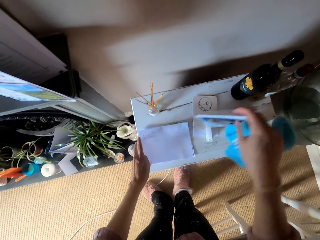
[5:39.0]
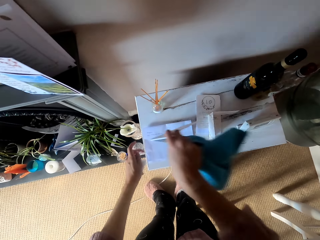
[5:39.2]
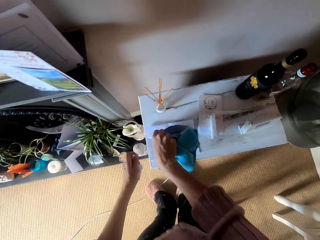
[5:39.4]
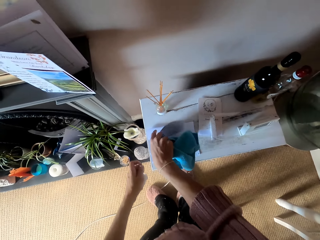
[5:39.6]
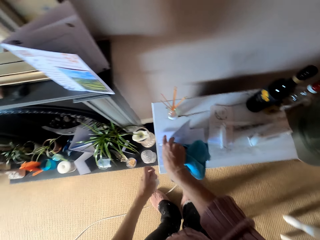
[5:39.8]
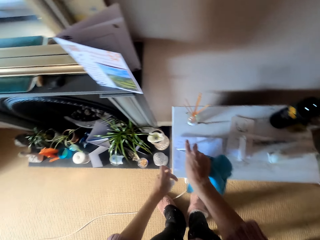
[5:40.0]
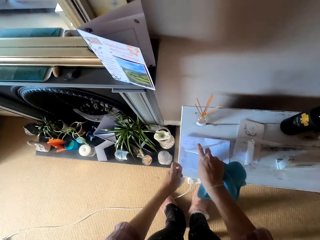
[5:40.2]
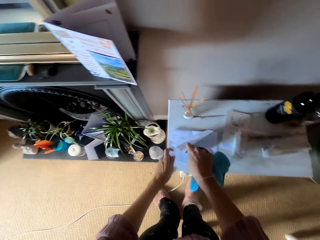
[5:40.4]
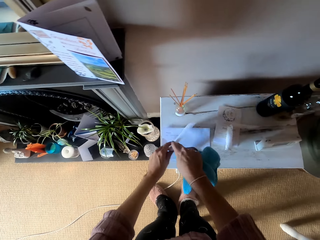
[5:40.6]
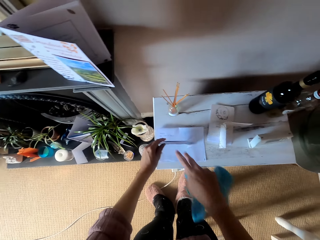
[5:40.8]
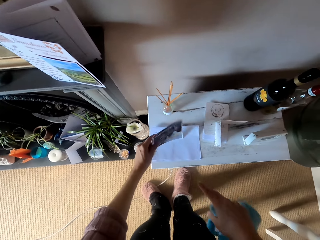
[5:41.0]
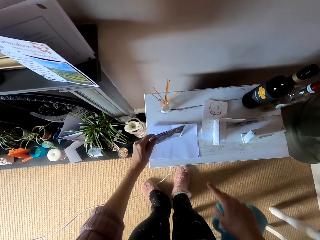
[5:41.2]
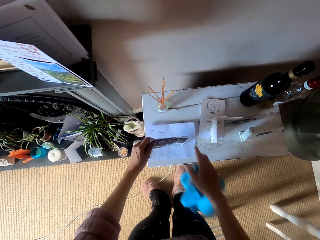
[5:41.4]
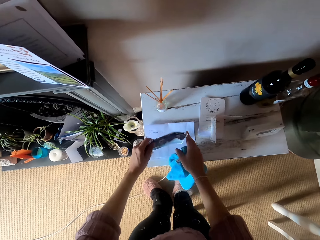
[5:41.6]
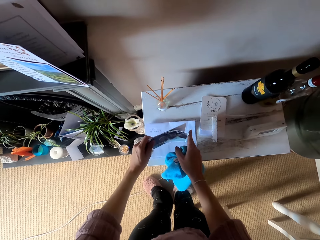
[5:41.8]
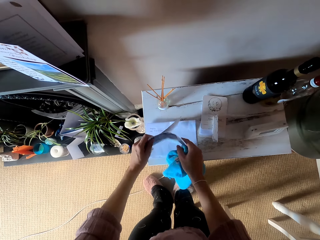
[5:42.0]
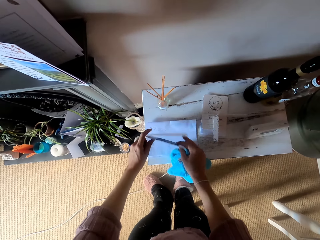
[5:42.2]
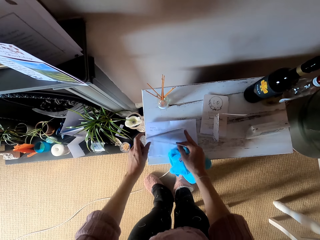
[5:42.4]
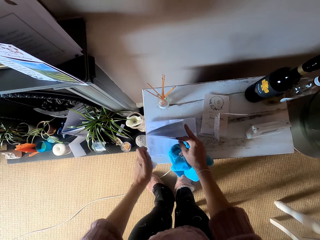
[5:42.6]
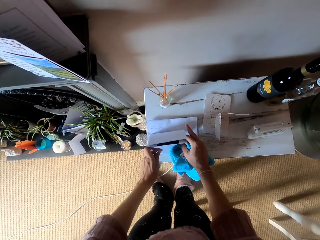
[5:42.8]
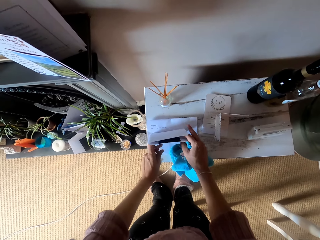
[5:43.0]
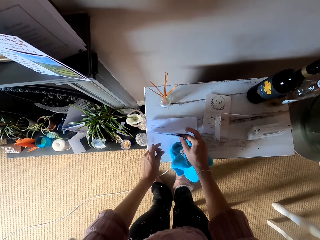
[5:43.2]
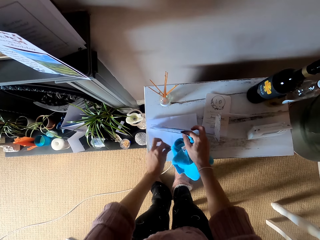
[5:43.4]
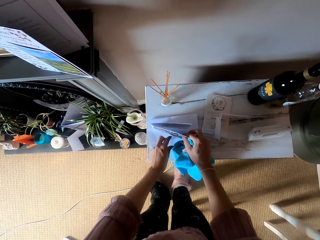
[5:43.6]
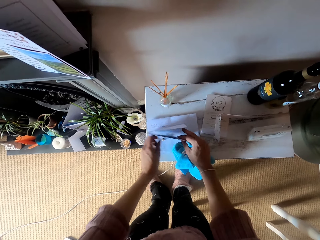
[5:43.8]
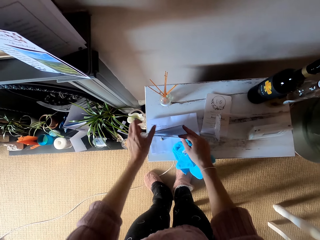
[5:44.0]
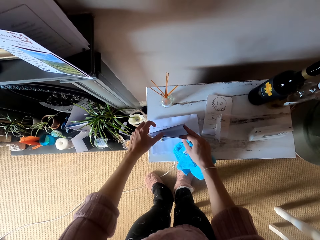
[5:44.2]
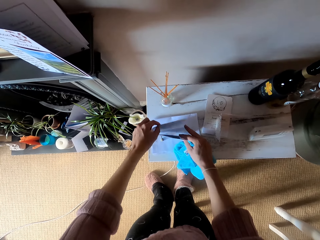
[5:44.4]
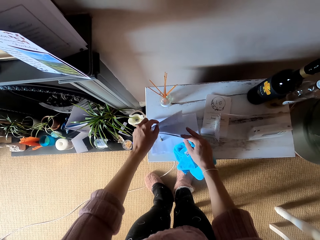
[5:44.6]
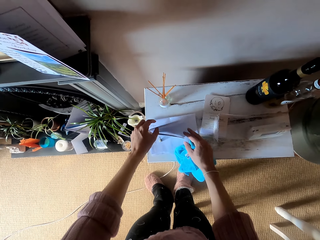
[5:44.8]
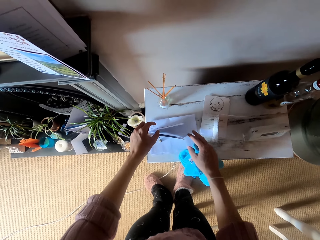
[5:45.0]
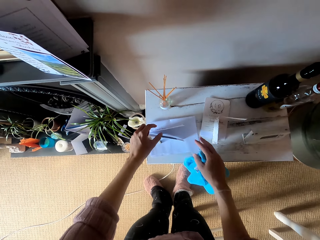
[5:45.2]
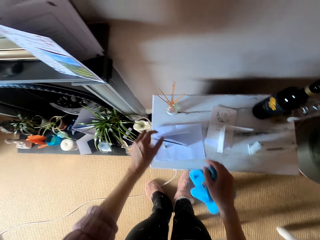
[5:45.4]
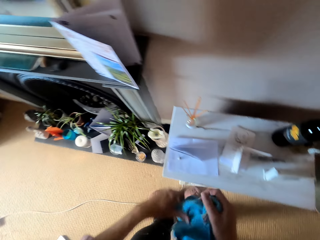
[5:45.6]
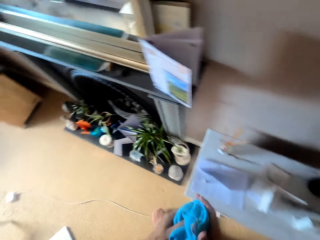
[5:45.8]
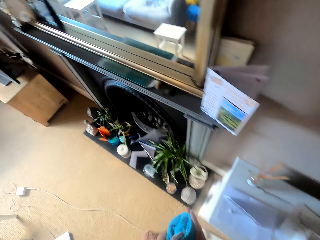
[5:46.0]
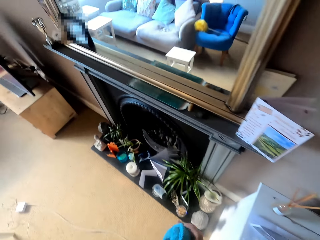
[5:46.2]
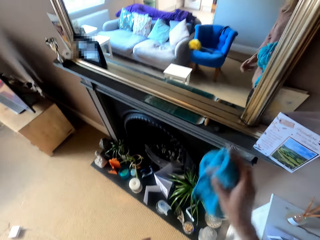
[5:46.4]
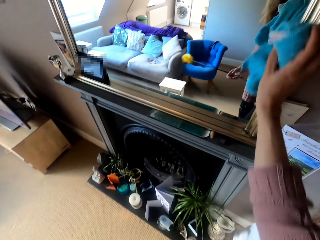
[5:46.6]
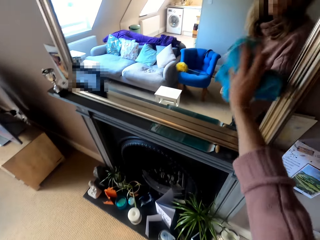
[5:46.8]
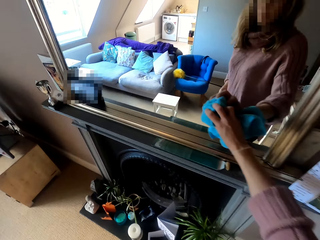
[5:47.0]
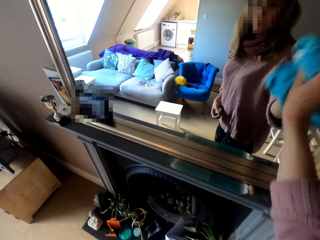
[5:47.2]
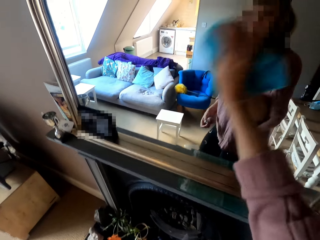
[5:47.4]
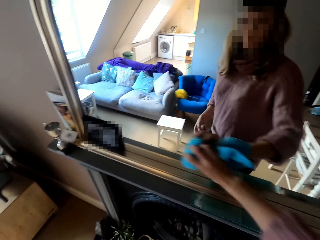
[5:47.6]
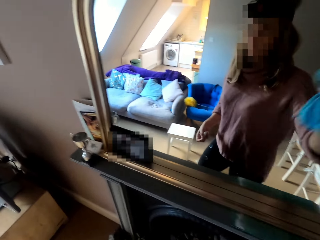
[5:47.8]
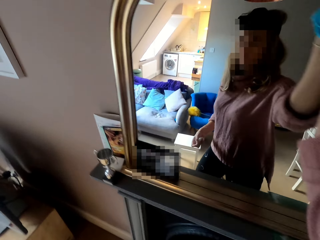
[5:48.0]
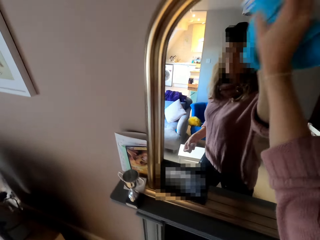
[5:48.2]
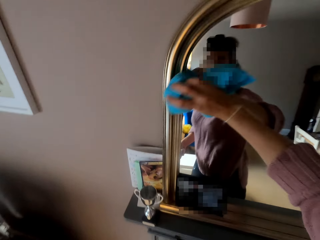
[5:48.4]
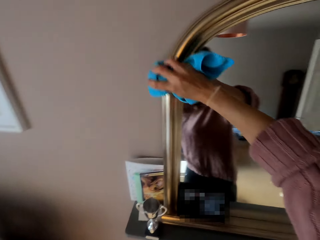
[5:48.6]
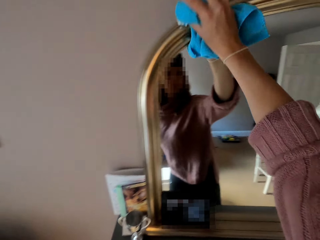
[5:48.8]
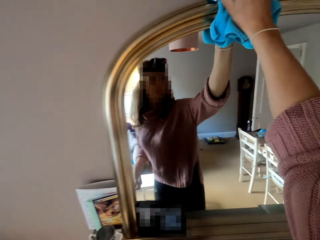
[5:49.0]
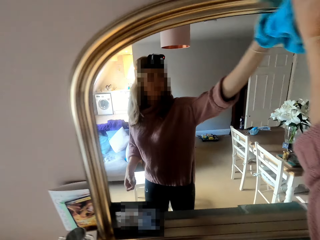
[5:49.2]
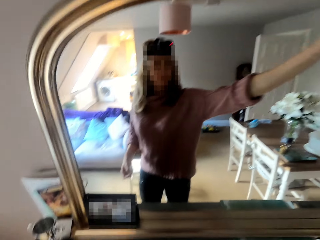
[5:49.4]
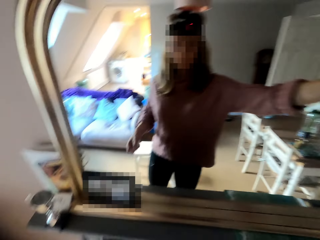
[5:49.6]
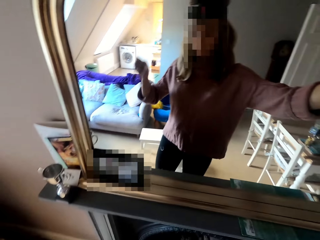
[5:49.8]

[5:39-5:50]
The camera wearer picks a photo. They place the photo on the table. They hold the cloth. They wipe the mirror.

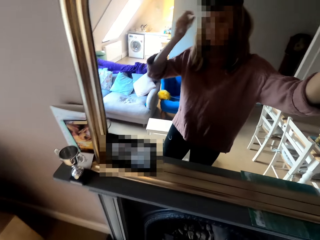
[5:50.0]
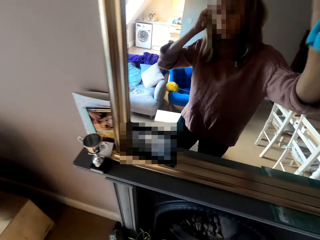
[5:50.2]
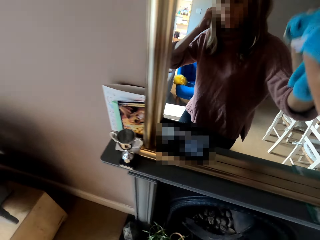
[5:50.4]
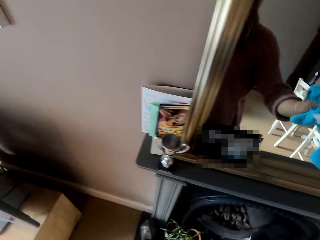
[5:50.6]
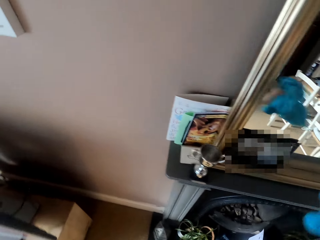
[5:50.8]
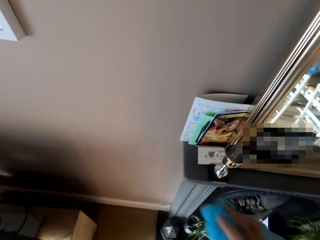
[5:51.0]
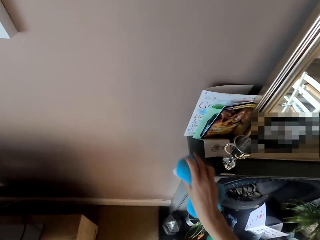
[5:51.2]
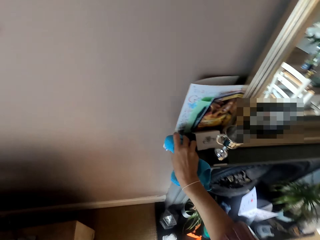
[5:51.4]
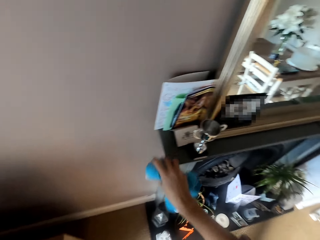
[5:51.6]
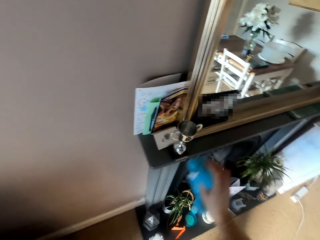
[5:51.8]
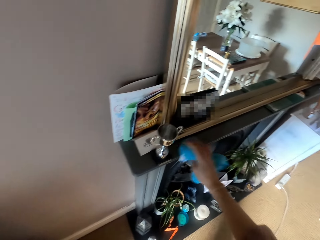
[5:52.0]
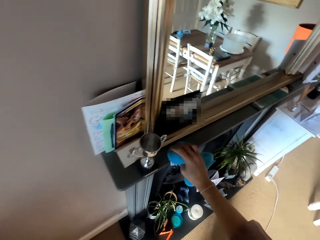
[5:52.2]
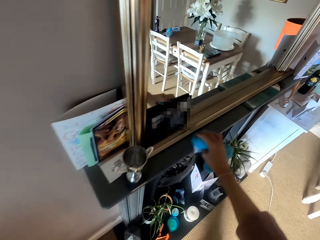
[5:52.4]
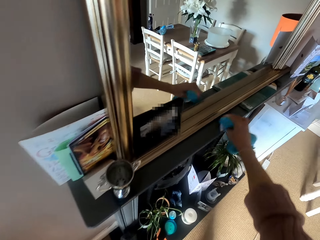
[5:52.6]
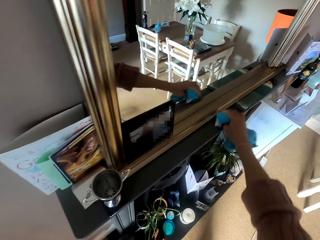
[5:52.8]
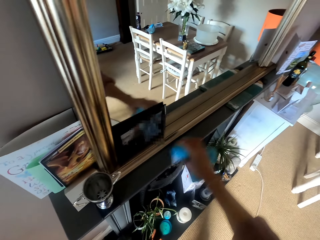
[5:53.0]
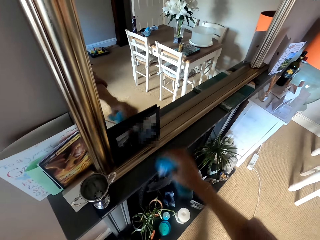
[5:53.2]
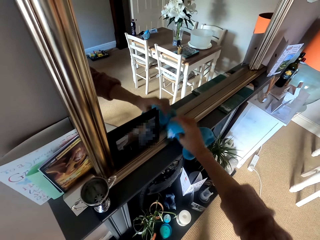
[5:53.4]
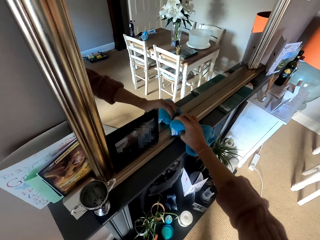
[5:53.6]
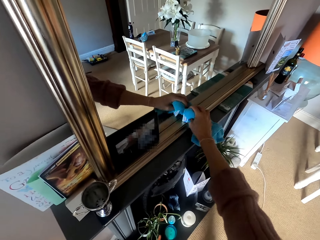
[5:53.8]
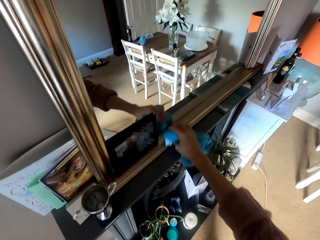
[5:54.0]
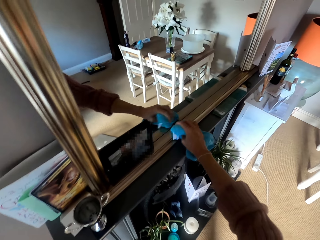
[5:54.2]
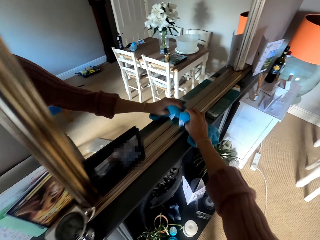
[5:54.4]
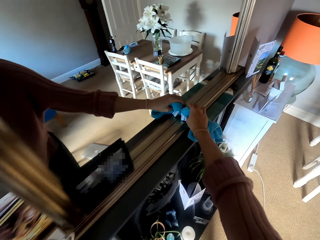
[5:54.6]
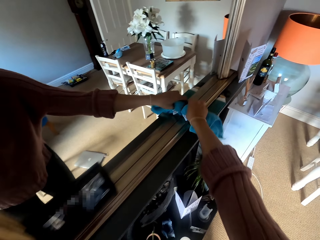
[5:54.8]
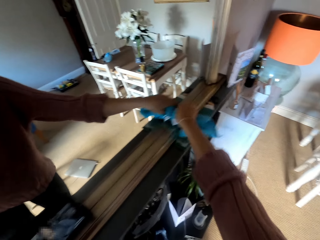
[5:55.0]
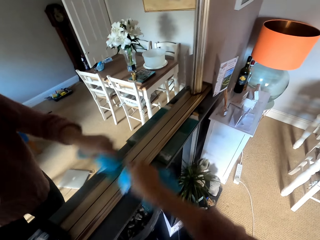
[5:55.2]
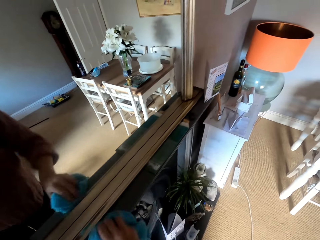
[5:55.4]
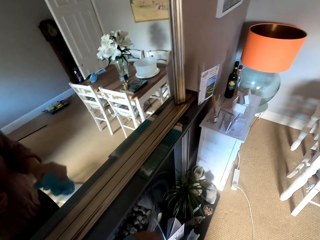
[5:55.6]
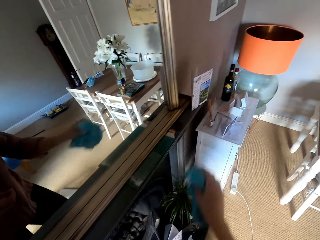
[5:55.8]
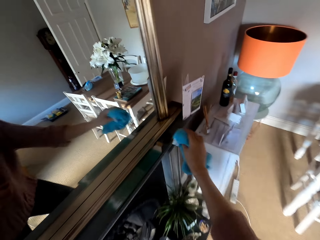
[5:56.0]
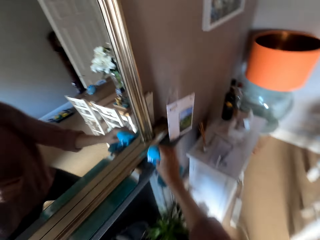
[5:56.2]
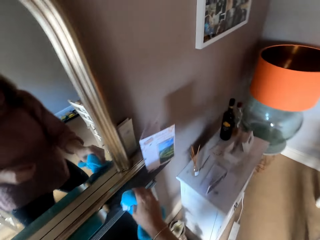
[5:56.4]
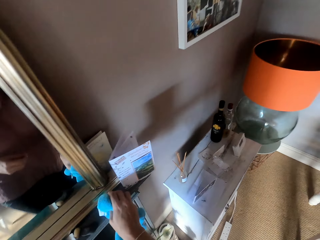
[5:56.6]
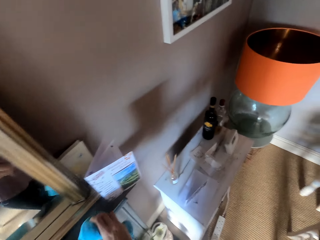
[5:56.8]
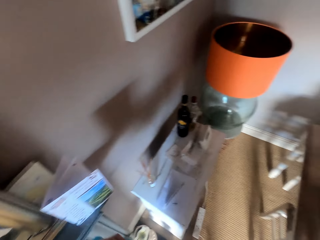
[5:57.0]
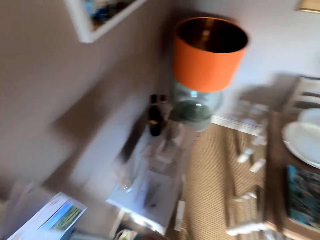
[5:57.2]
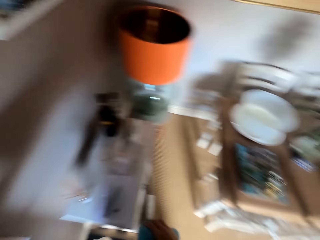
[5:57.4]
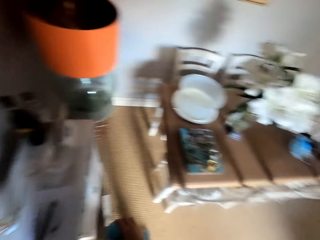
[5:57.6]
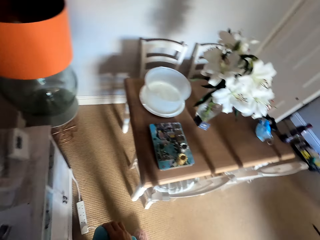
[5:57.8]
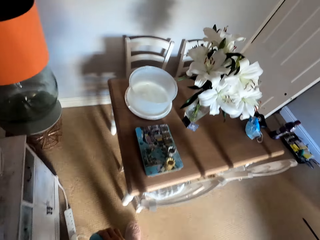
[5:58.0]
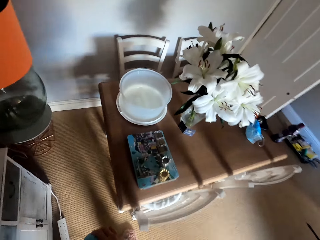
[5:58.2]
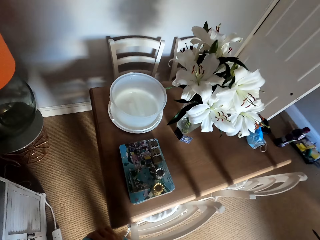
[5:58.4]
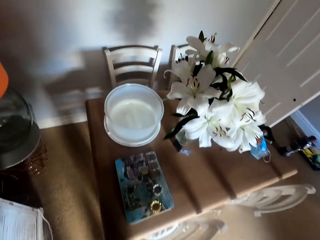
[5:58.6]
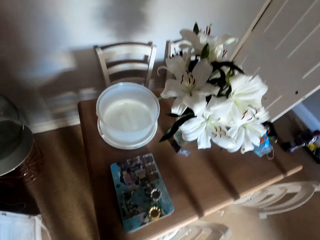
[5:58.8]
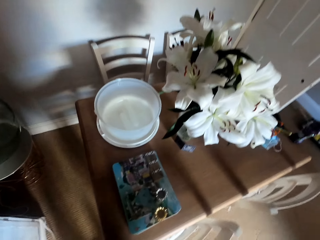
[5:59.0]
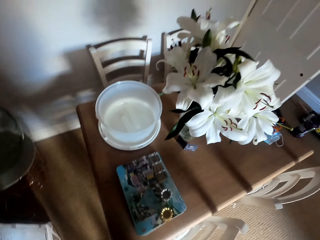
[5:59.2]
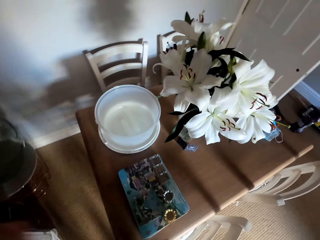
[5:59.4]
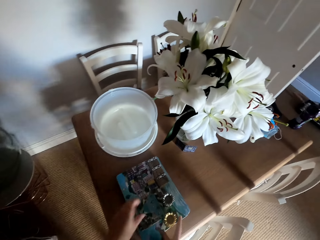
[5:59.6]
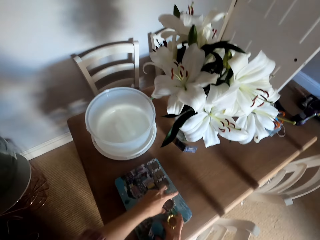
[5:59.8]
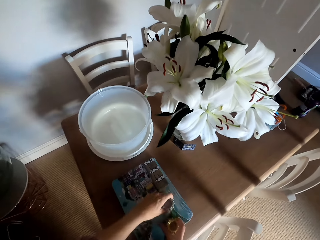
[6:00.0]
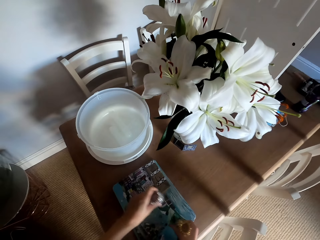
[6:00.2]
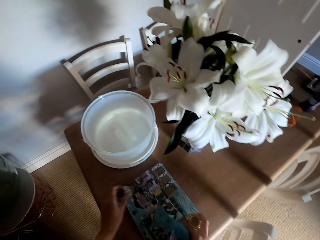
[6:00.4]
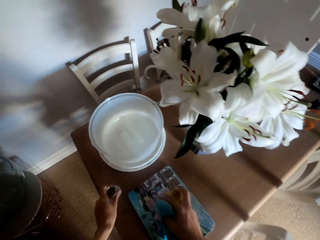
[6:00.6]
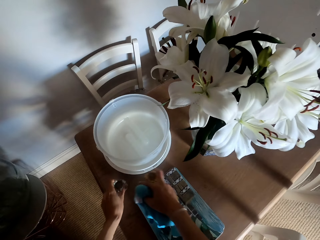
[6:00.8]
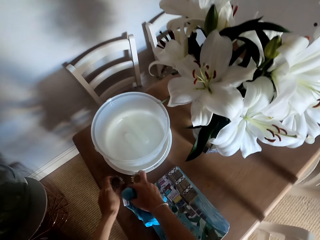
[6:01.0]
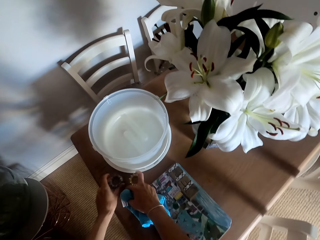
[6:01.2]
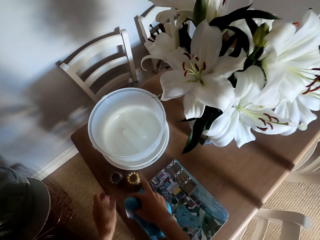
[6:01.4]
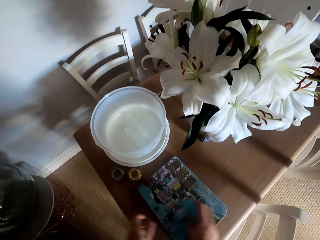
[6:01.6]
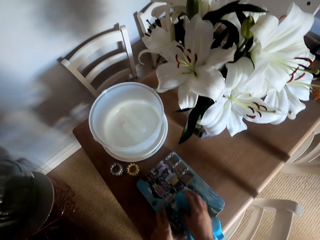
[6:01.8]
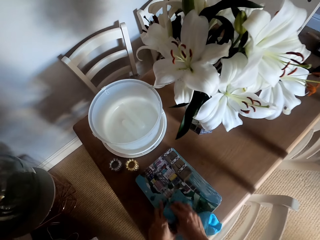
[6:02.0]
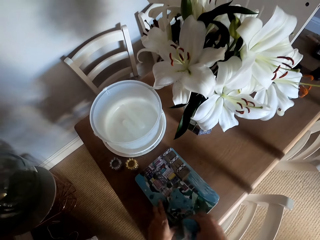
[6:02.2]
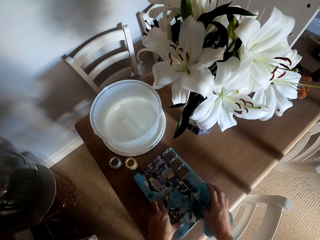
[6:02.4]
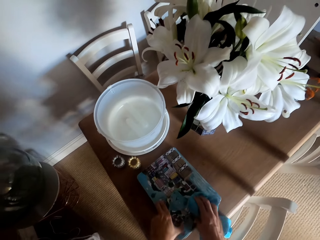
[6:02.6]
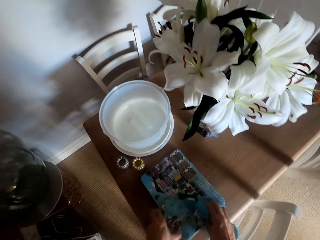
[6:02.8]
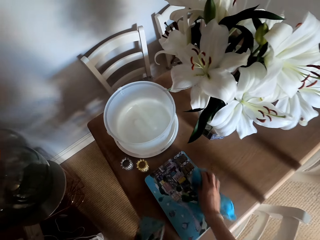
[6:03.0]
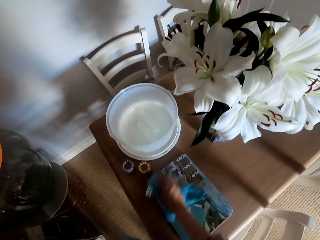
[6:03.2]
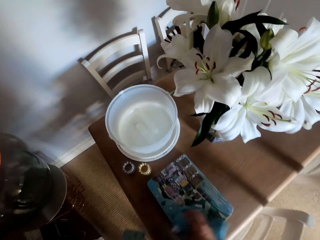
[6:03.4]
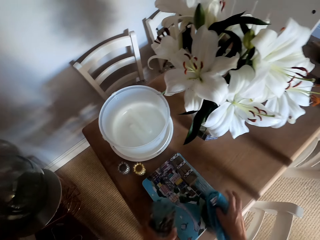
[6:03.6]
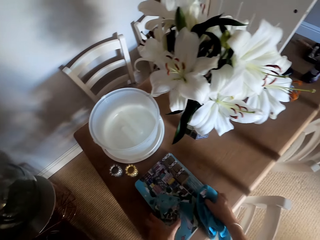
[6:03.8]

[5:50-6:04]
The camera wearer moves the hand to the head. They wipe the stand. They wipe the mirror. They walk around the room. They pick something. They put something on the table. They wipe the wooden craftboard. They pick the craftboard.
